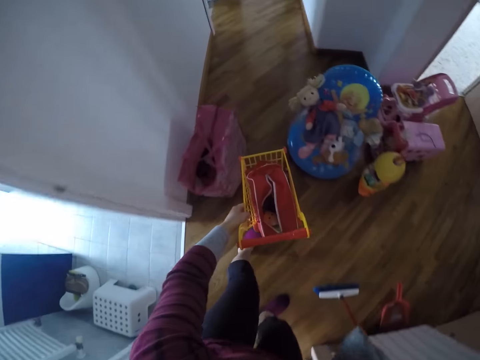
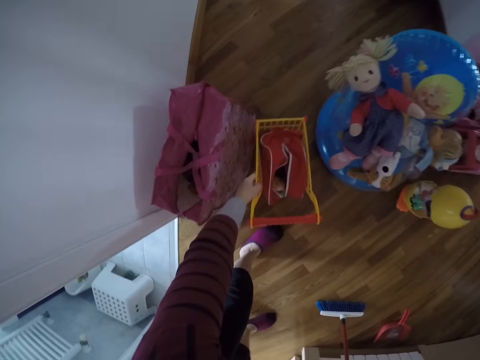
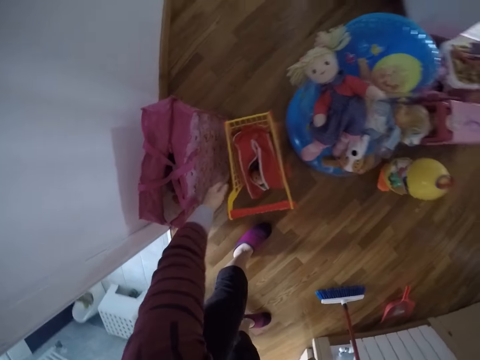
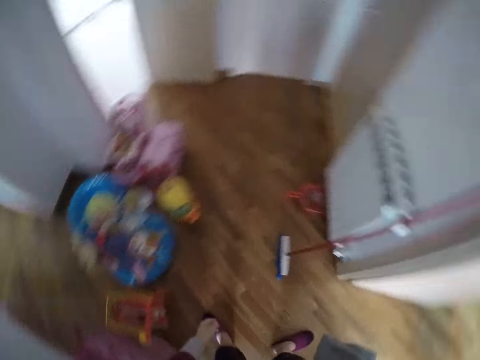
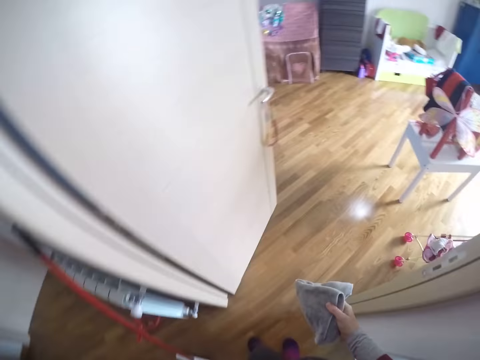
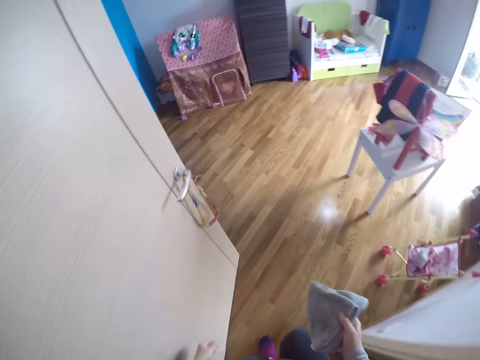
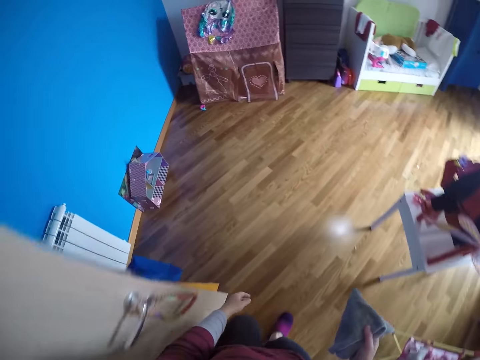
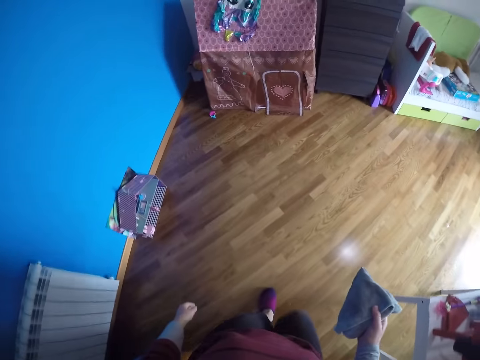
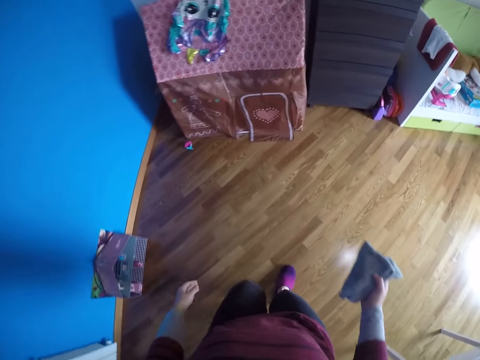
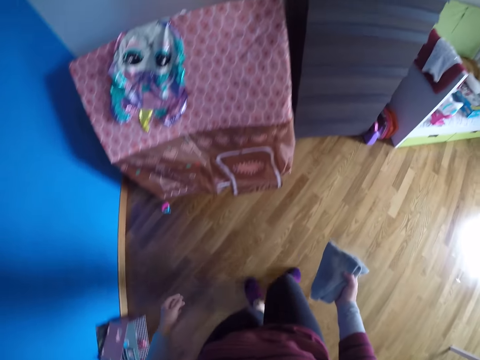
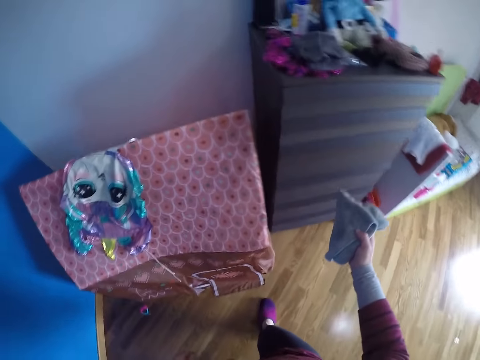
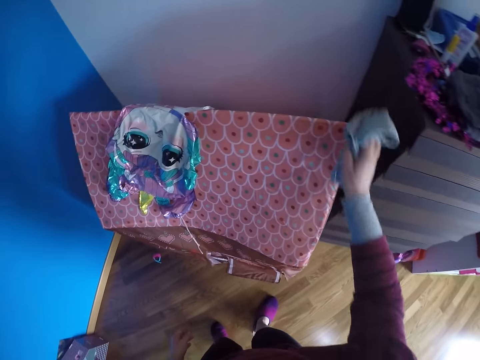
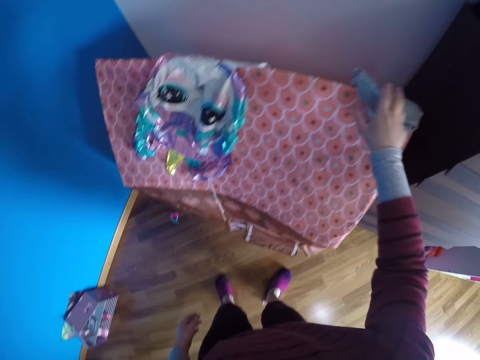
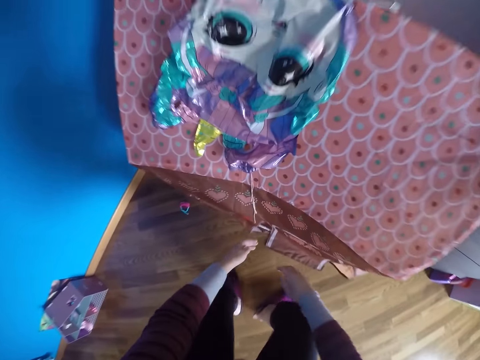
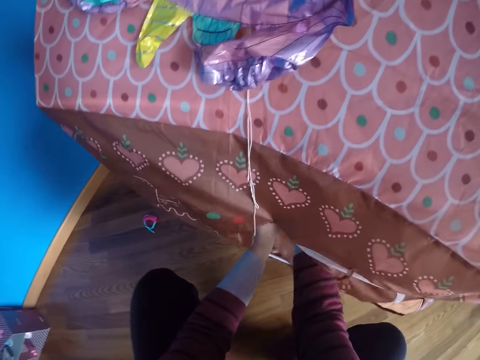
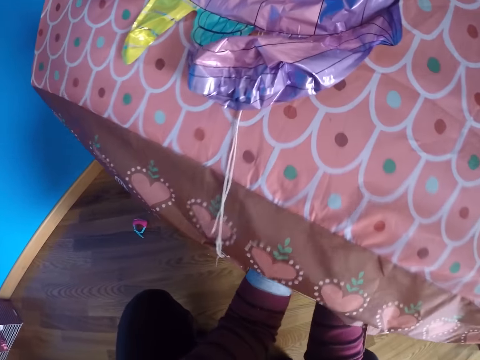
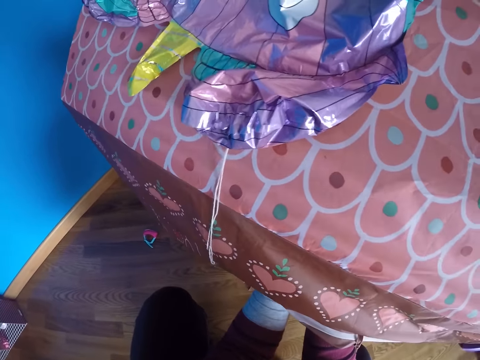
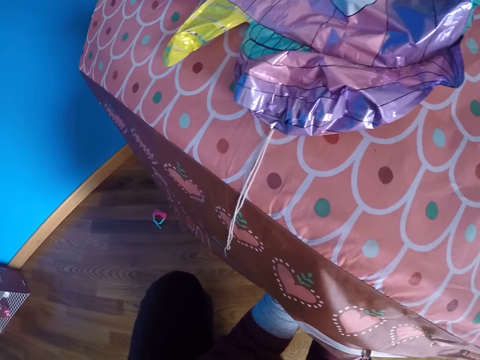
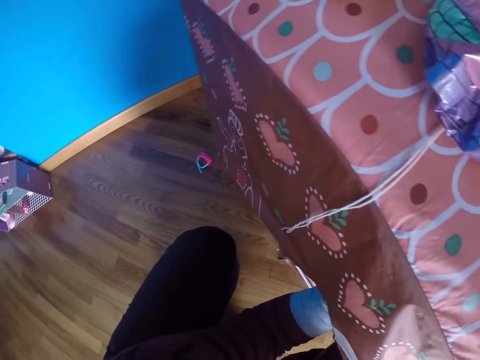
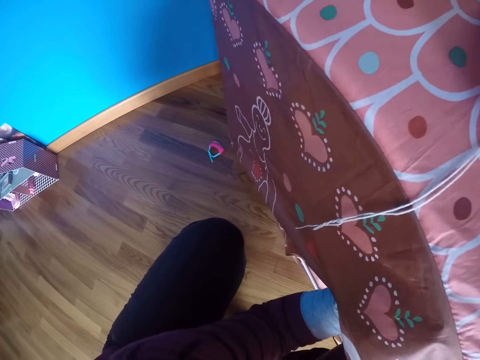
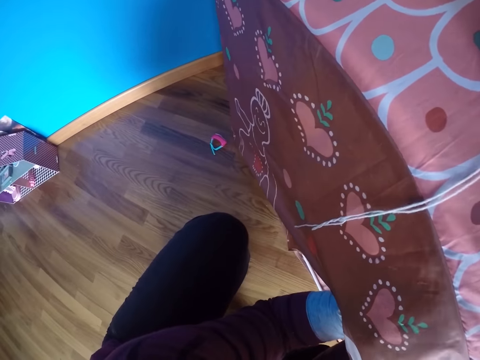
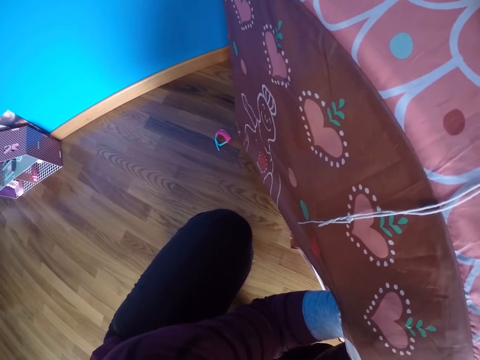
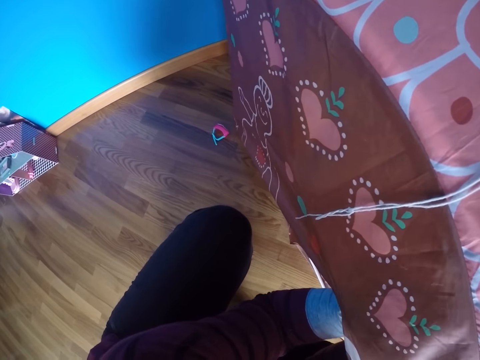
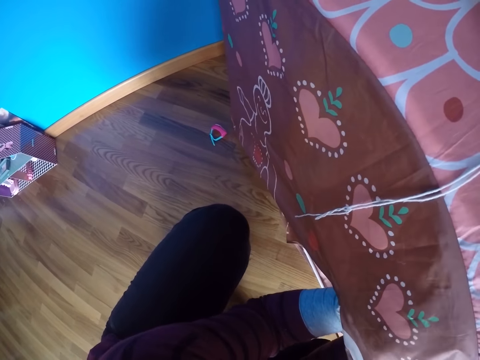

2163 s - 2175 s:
The camera wearer puts the toy shopping cart on the floor of the hallway with her left hand. She turns around, walks back into the room. She puts the towel on the top of the tent with her right hand. She squats. She adjusts the tent with both hands. She puts her hands in something.

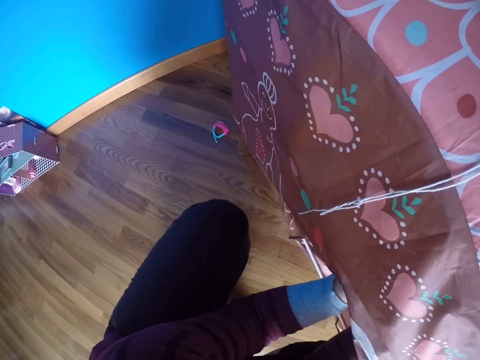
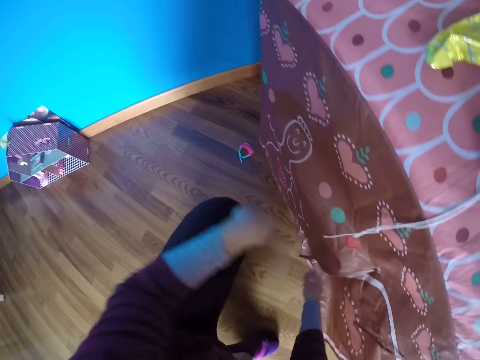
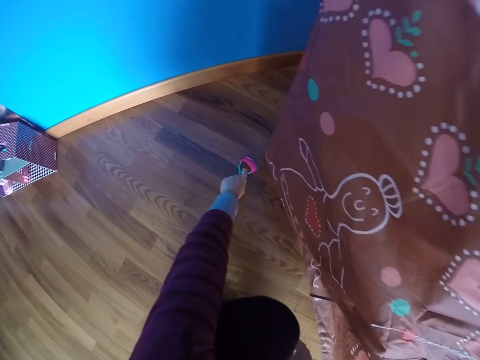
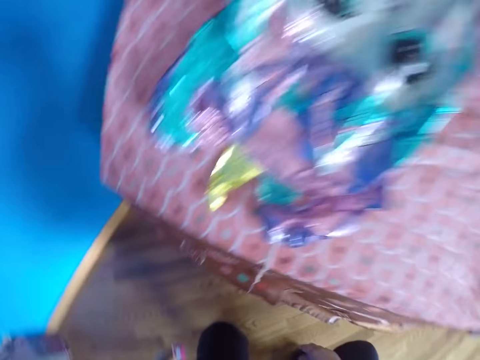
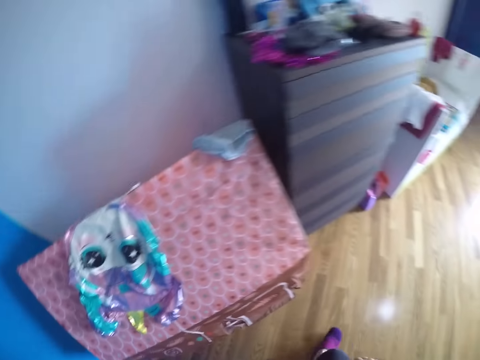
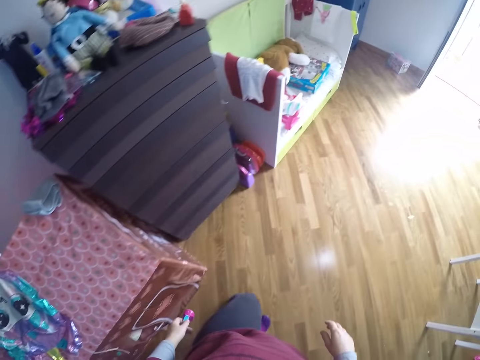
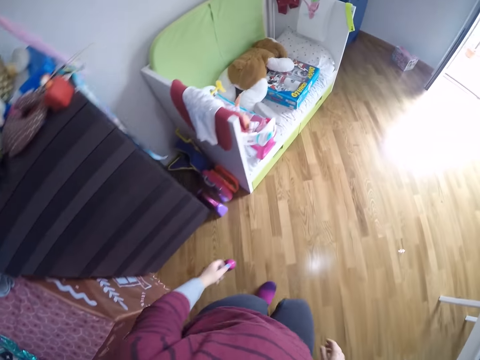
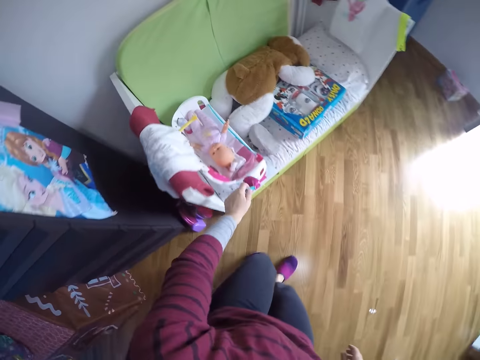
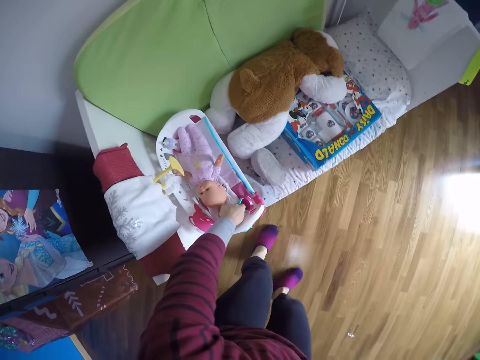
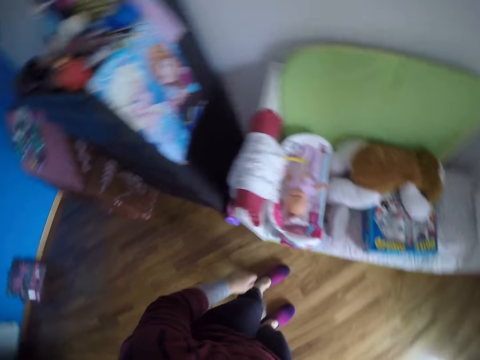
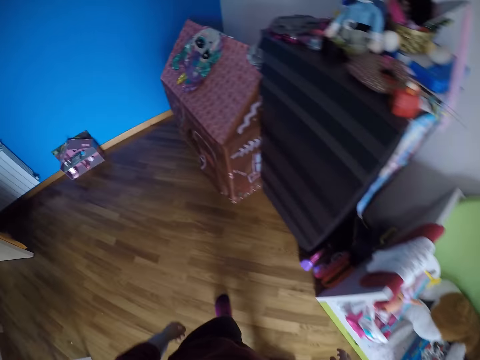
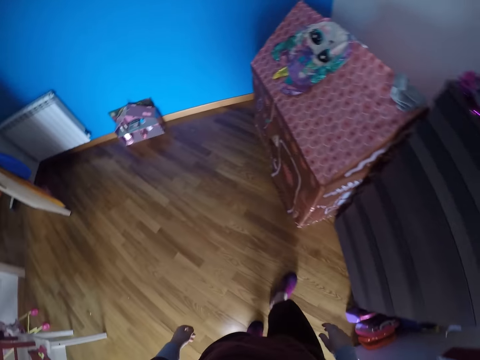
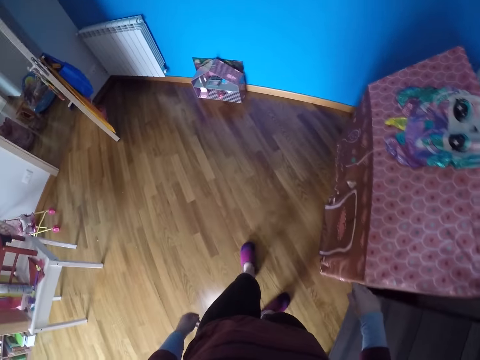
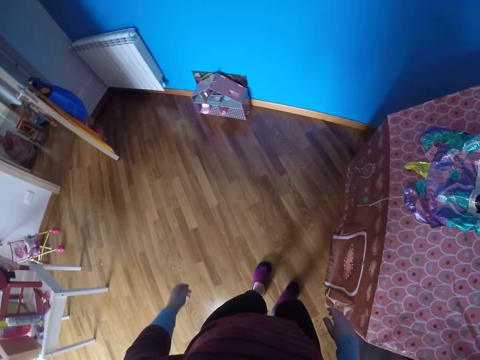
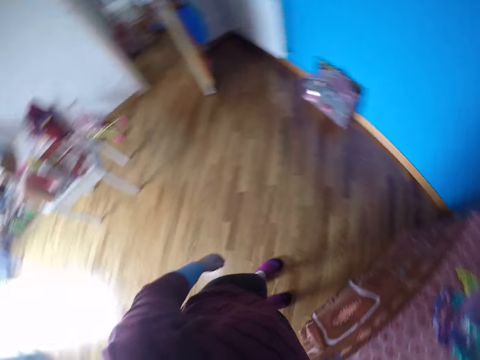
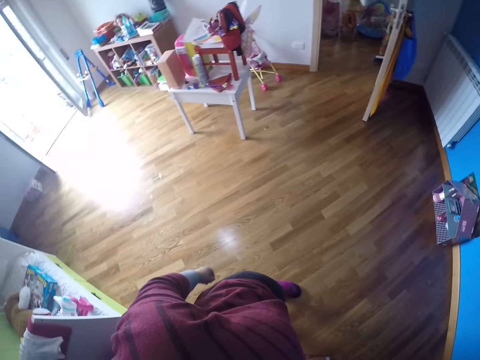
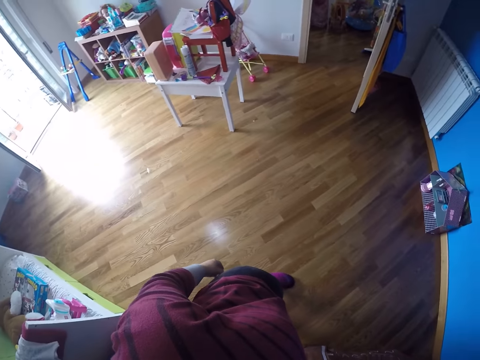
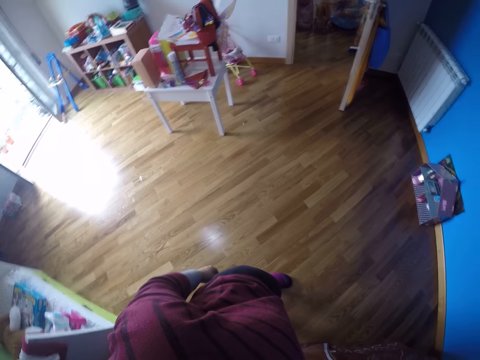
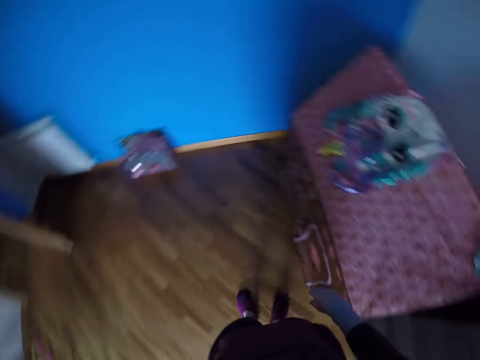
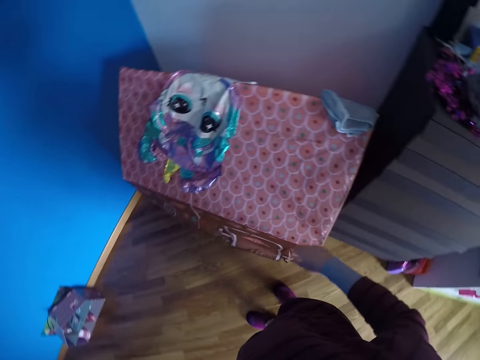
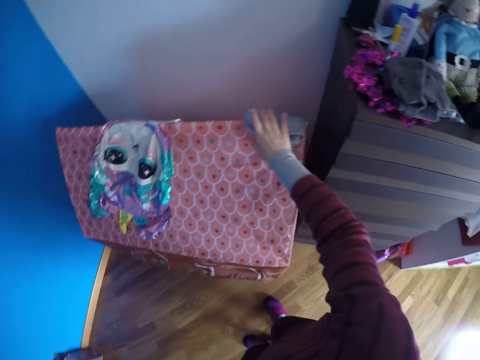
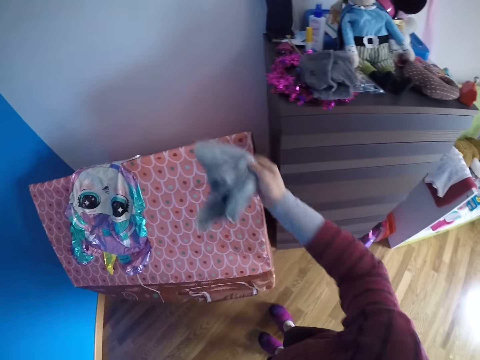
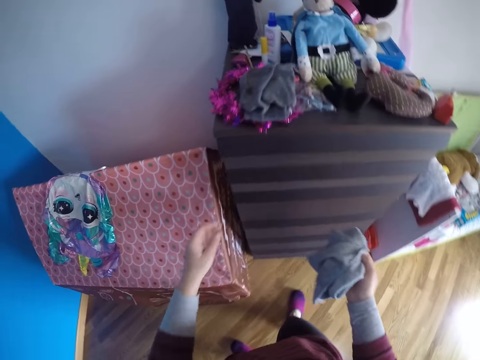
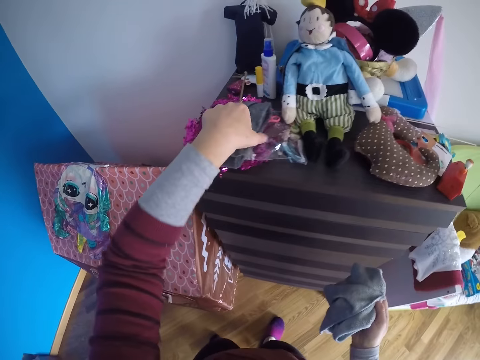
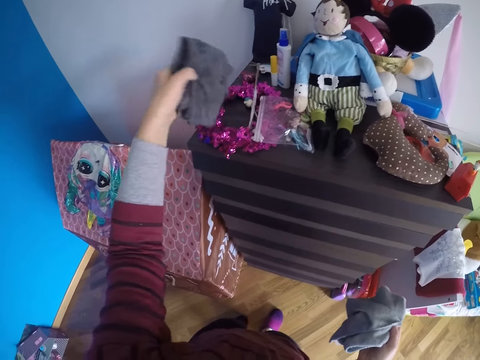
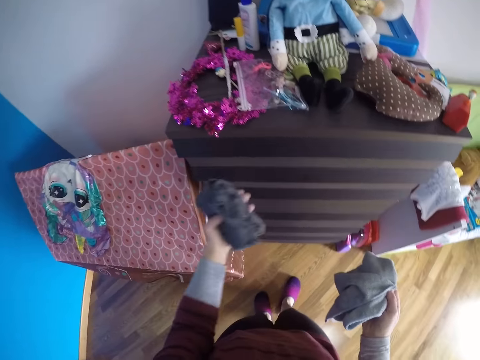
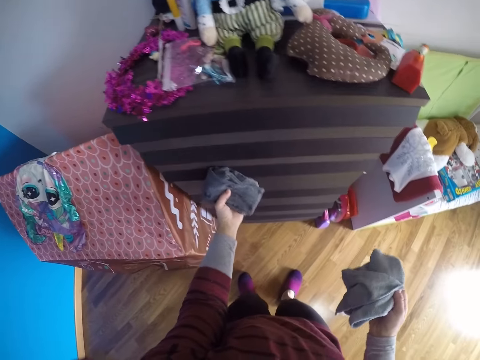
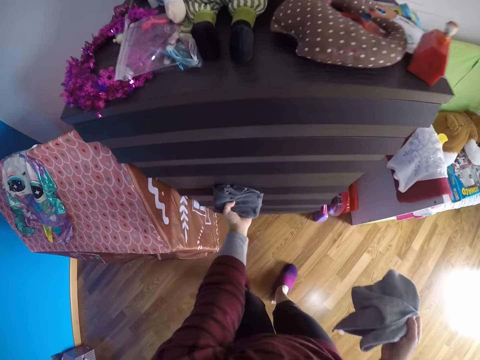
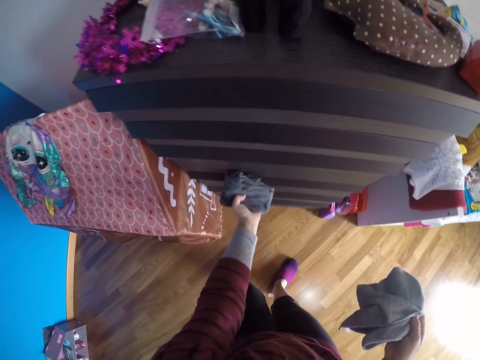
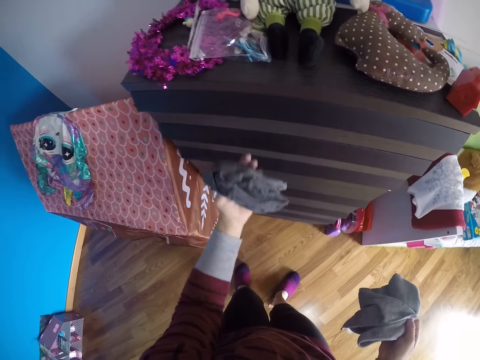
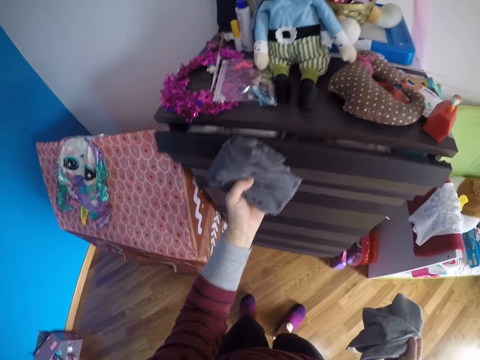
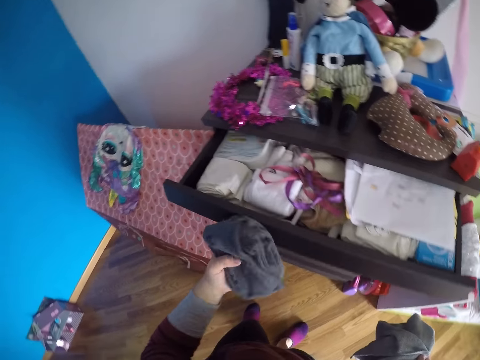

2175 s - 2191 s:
The camera wearer picks up a toy watch from the floor with her left hand. She stands up, walks around. She drops the toy watch in a doll cradle with her left hand. She turns around, walks around, looks around. She picks up the towel from the top of the play tent with her right hand. She picks up a shirt from the top of a cupboard or cabinet with her left hand. She moves her hand around the cabinet. She opens up a drawer of the cupboard with her left hand.
